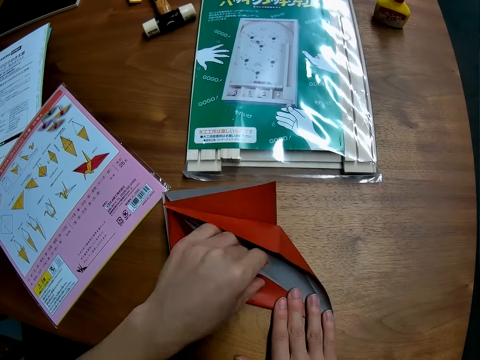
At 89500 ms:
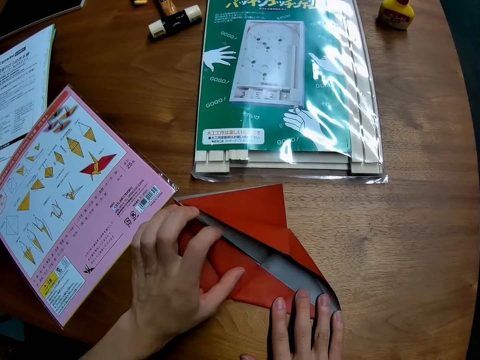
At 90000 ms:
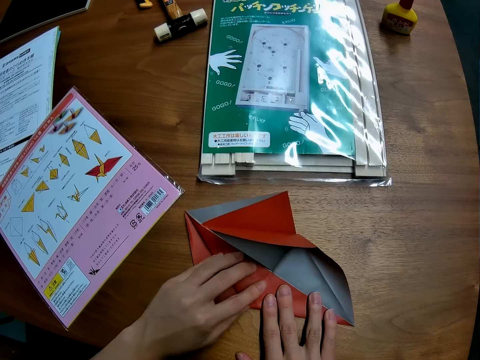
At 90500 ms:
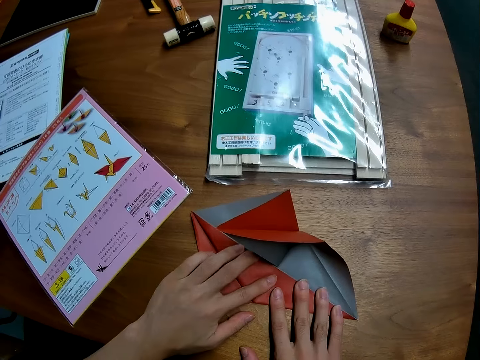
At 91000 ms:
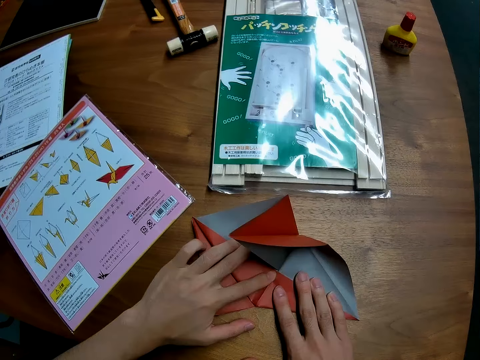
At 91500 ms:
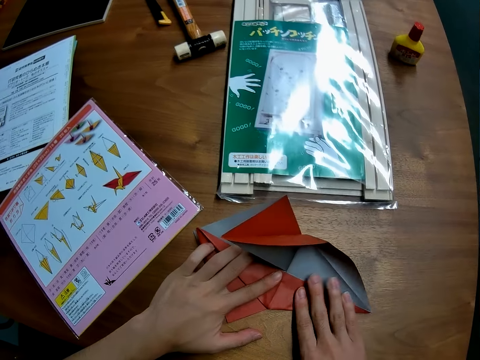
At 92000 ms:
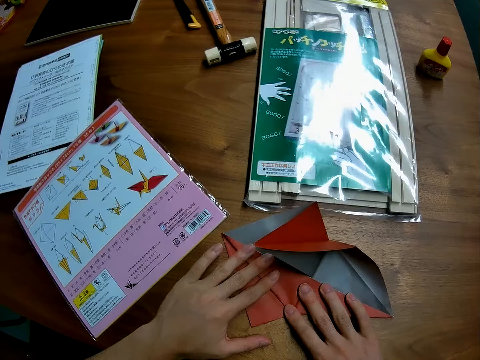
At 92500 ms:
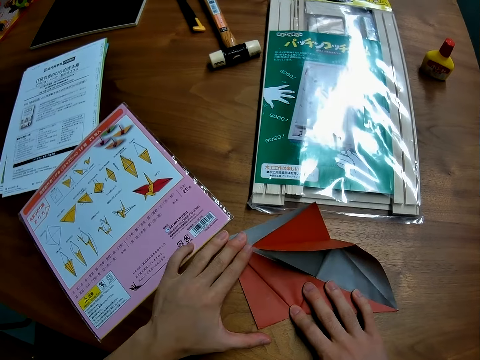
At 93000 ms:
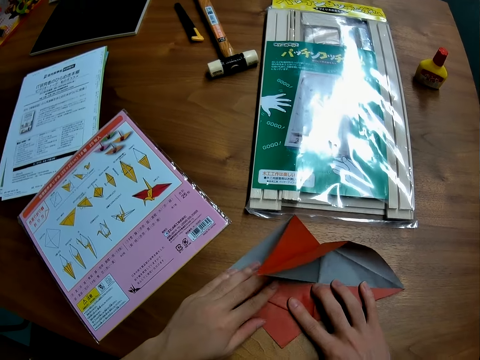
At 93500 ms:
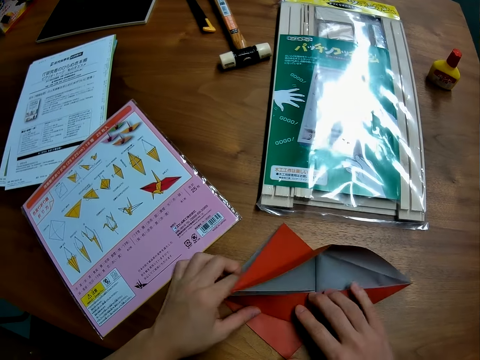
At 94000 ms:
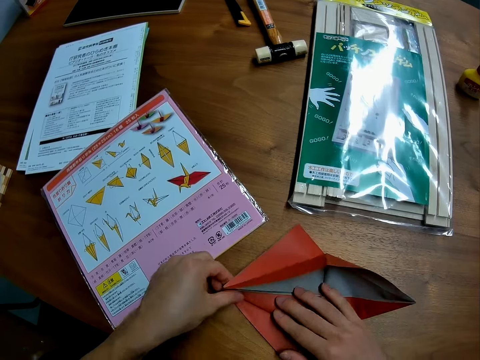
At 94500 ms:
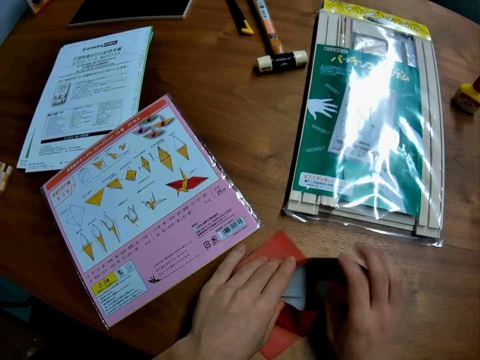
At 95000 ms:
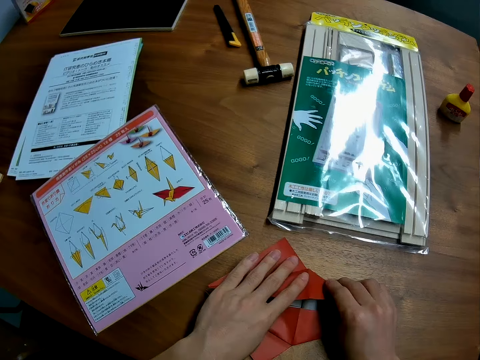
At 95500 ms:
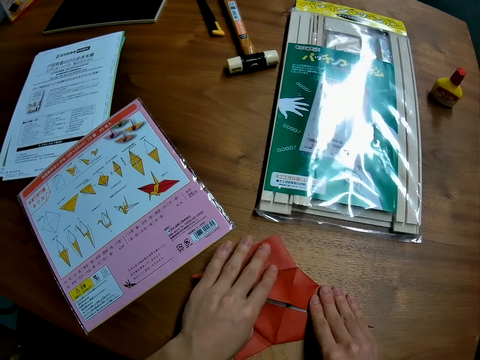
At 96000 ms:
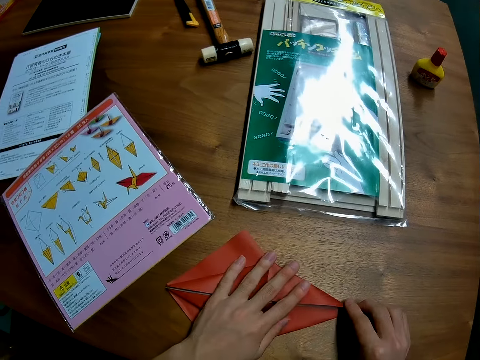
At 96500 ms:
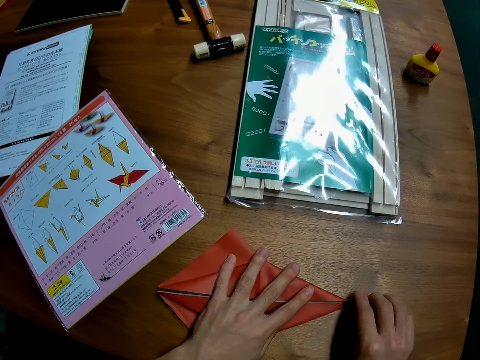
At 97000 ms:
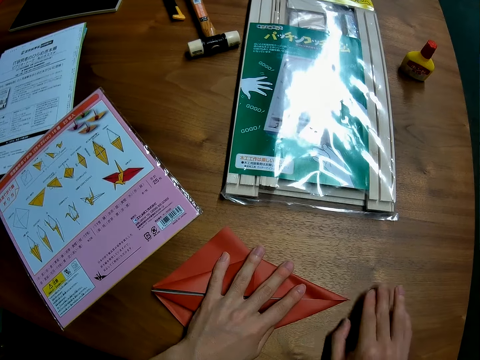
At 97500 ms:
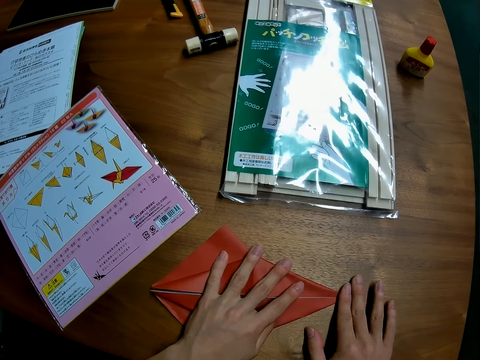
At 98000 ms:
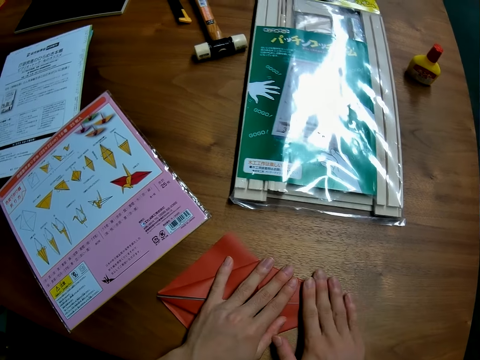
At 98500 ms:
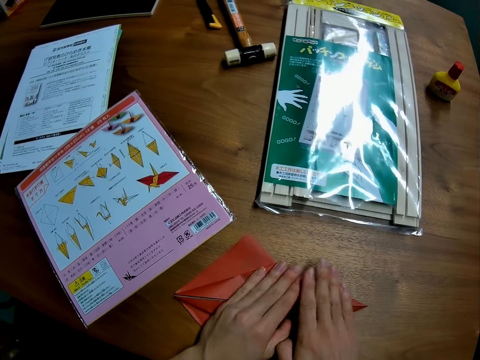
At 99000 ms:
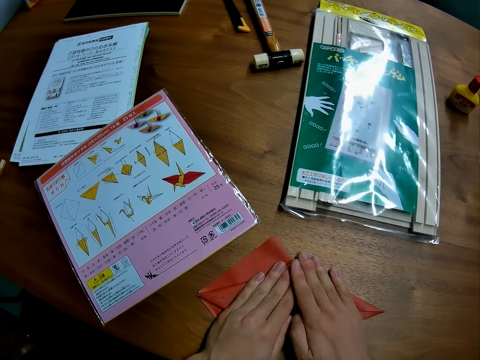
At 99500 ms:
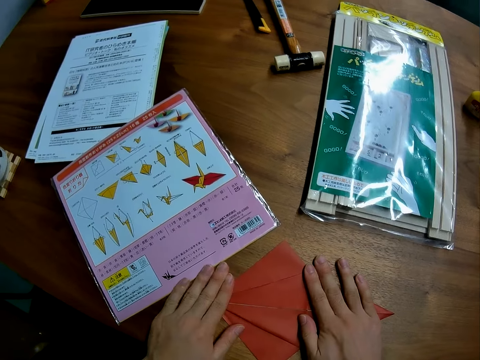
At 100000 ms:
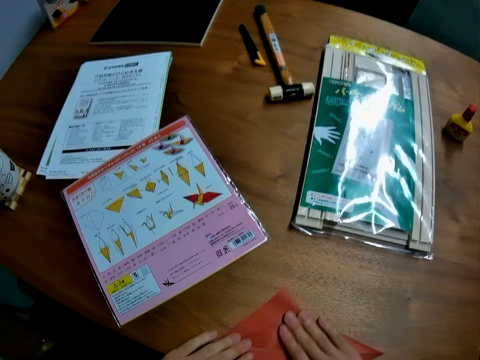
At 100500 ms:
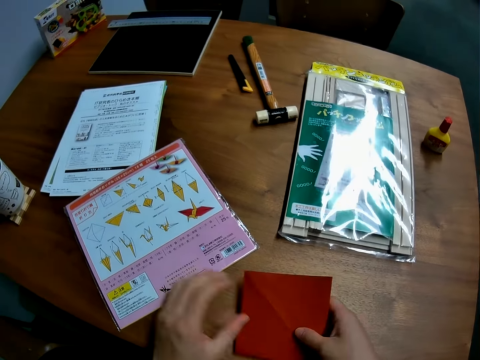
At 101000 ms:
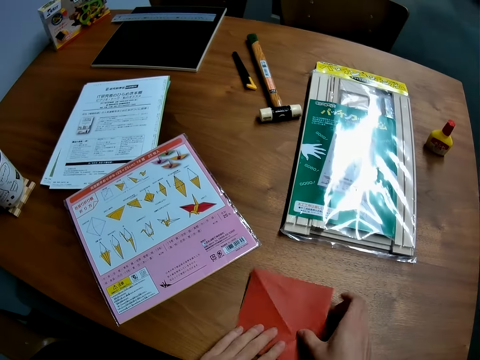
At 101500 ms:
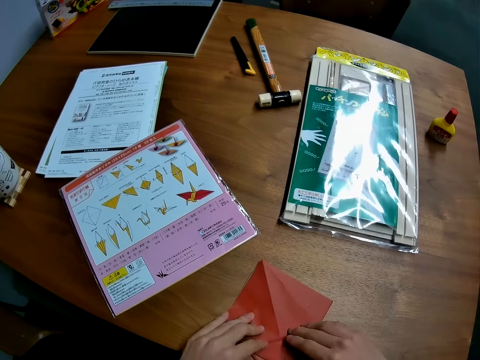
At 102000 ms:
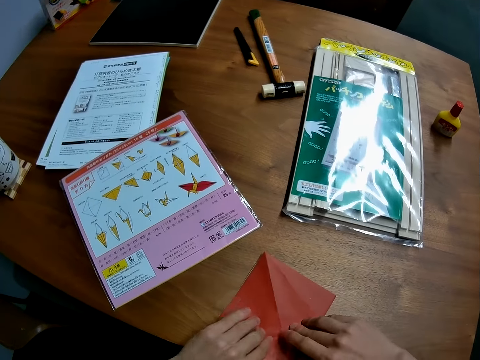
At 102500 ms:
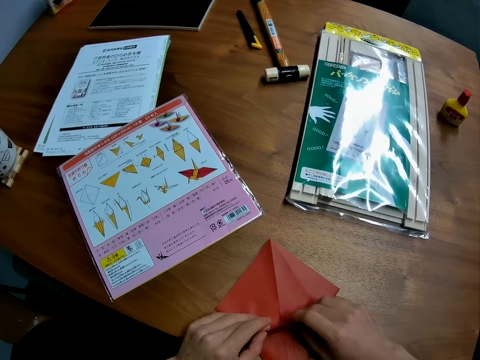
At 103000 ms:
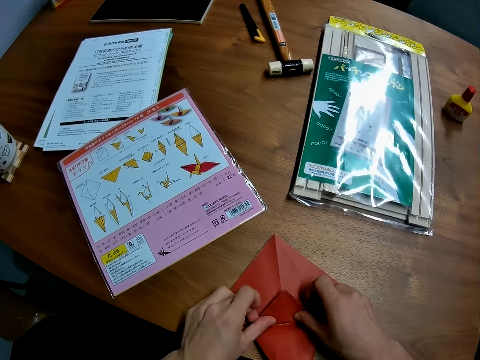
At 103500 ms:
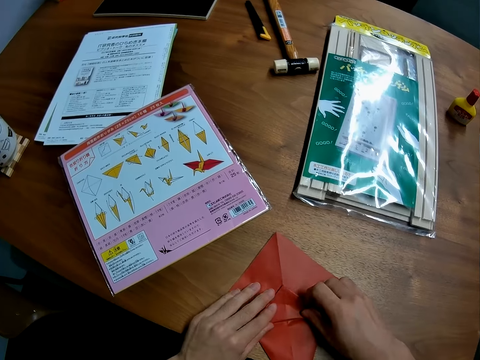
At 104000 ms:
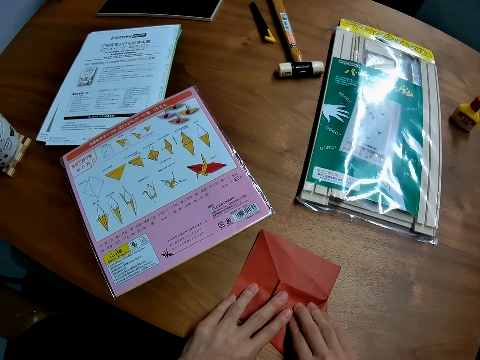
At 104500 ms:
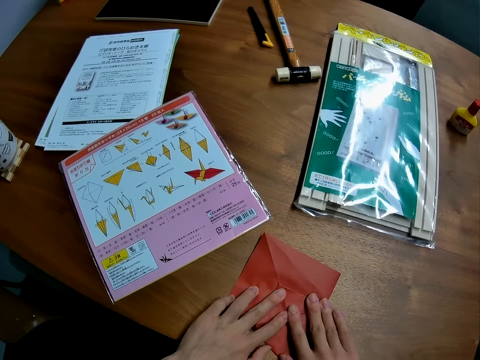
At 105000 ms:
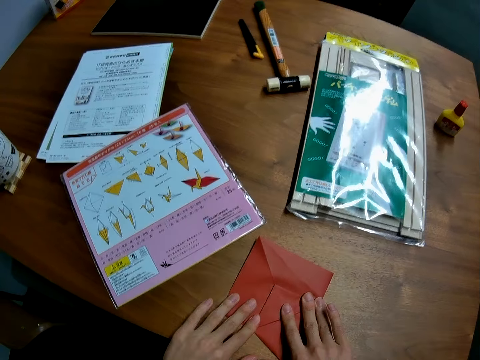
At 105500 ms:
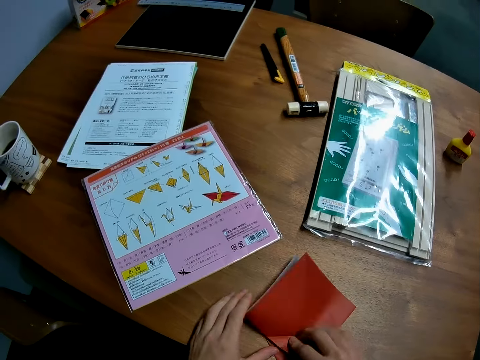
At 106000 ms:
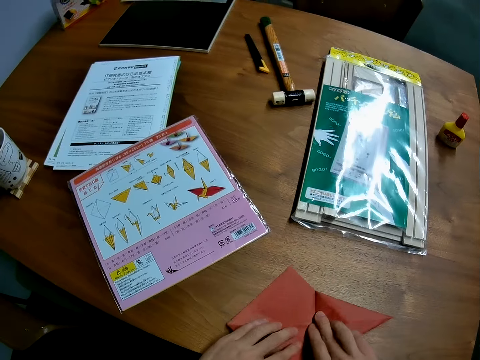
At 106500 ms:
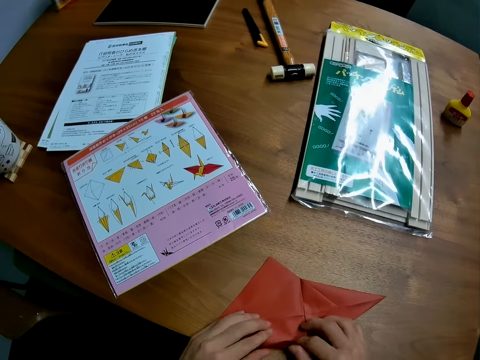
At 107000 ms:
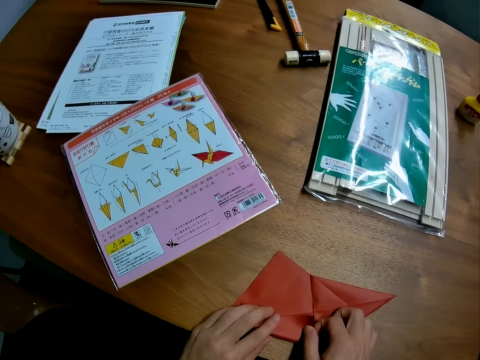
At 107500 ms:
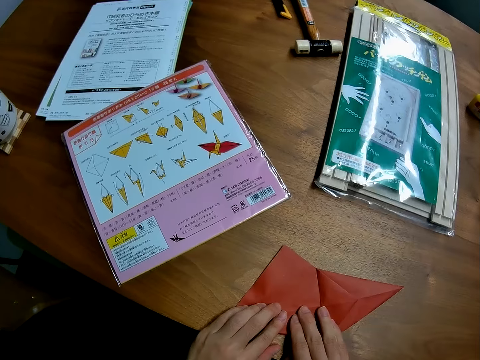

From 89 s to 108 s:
The camera wearer flattens the paper. They move the paper. They fold the paper. They flatten the paper. They turn the red paper over. They fold the red paper. They flatten the paper. They unfold the paper. They turn the paper. They fold the paper.

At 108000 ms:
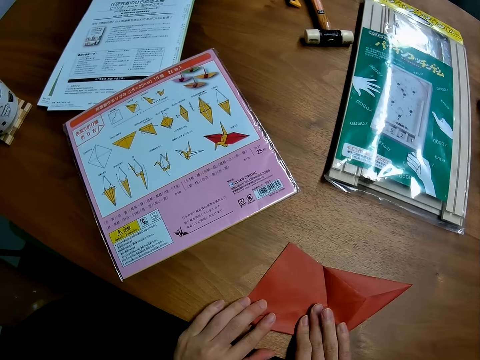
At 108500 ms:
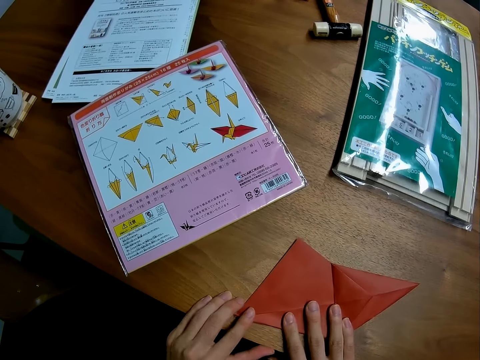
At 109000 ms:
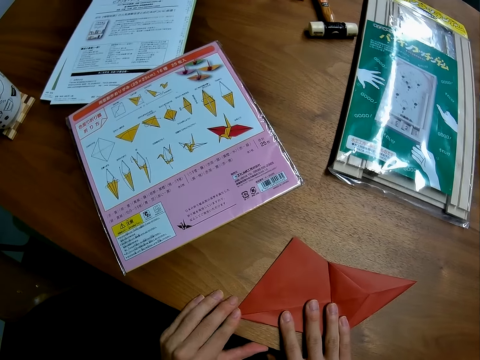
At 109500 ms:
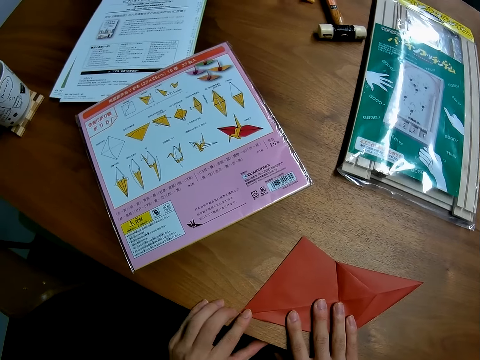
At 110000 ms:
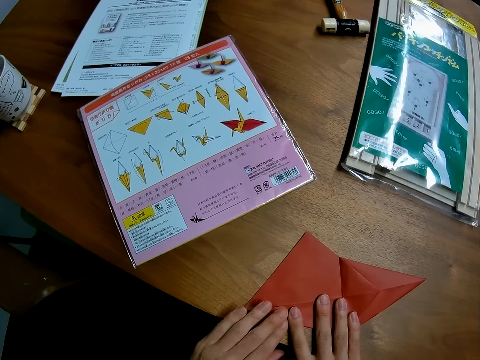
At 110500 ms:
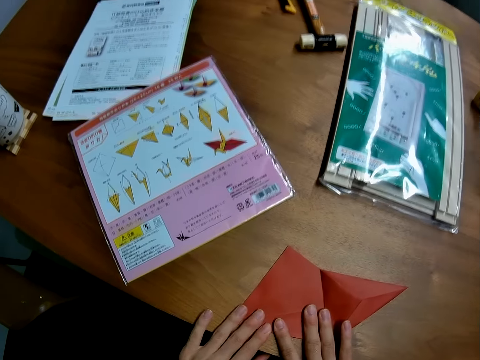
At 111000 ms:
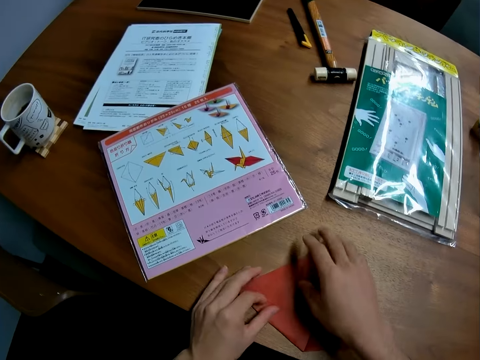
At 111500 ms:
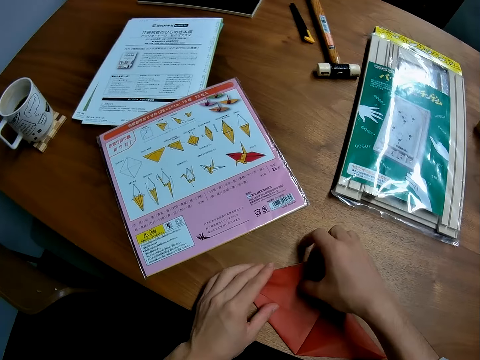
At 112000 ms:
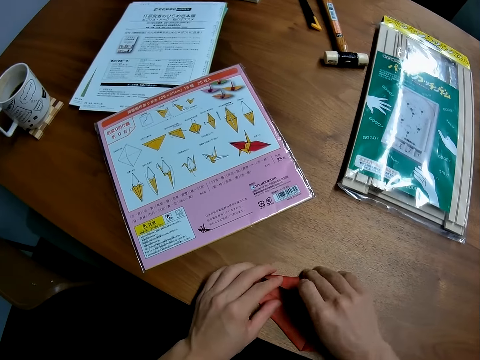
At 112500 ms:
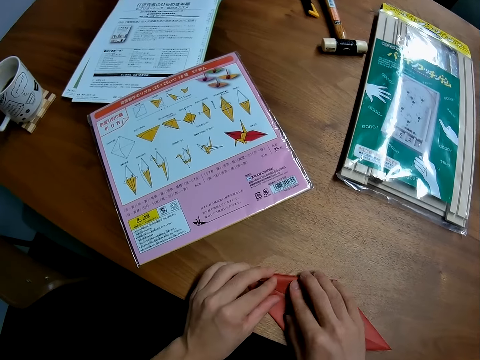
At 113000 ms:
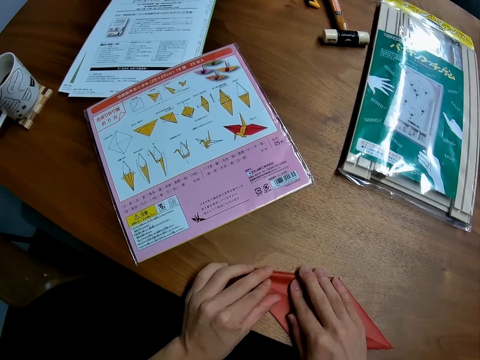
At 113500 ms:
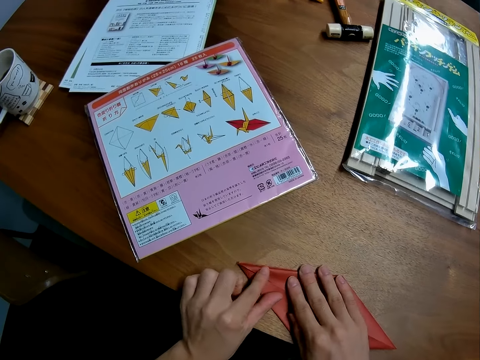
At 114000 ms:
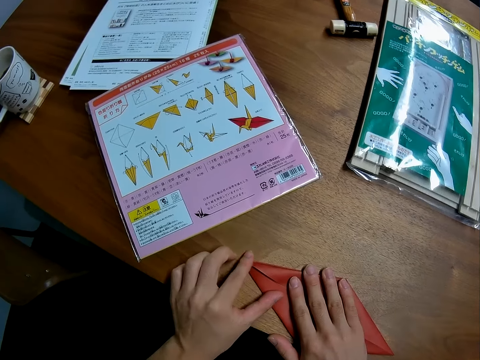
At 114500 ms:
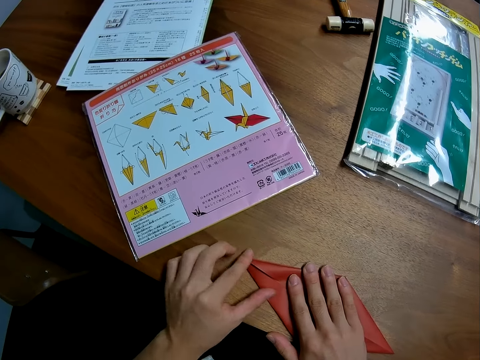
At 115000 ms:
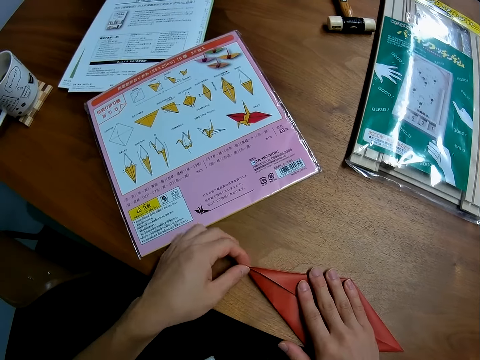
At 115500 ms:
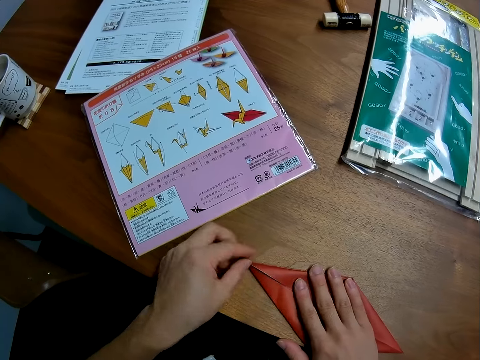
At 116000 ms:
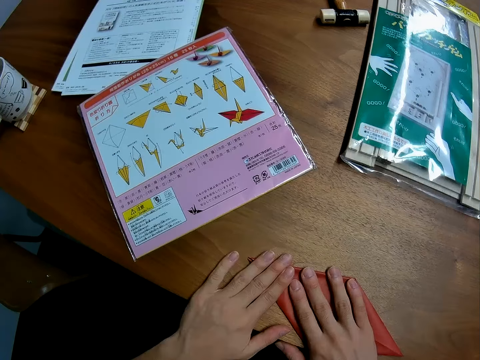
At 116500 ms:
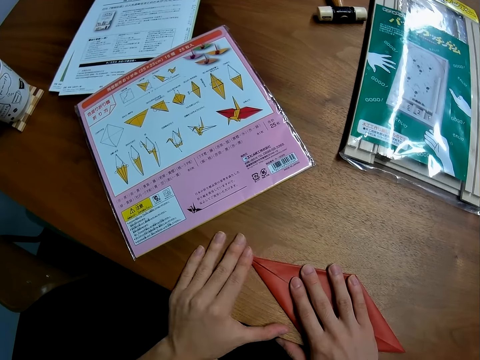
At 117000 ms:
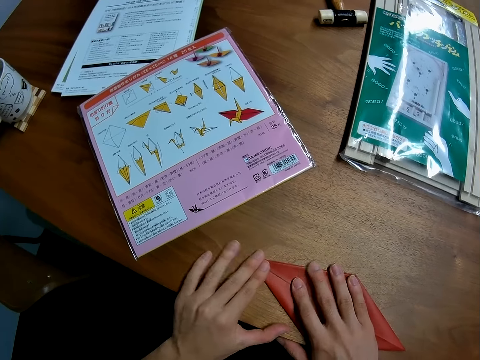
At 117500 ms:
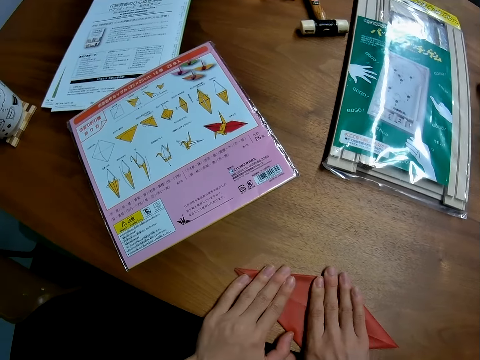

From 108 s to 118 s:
The camera wearer flattens the paper. They move the paper. They fold the paper. They flatten the paper.
